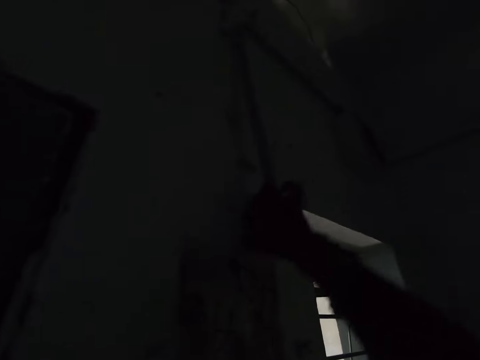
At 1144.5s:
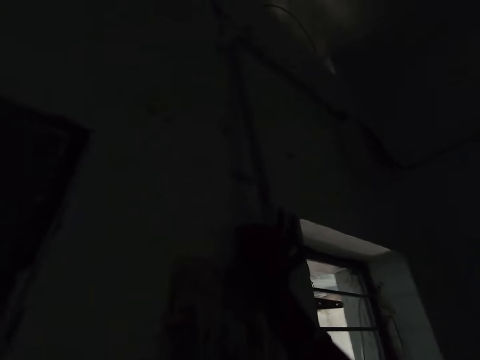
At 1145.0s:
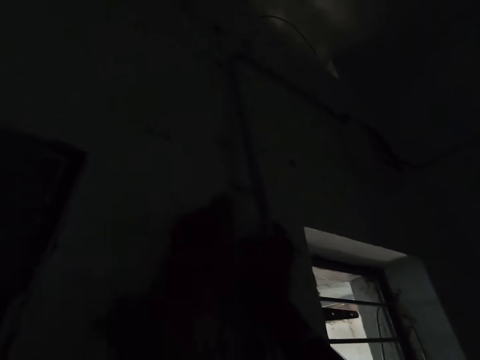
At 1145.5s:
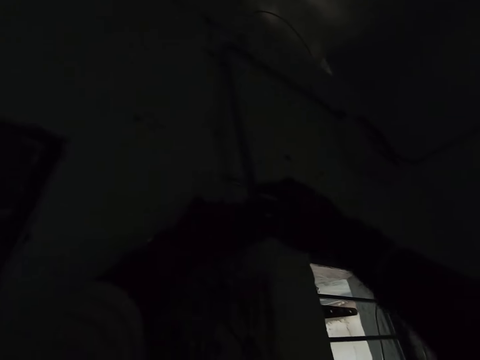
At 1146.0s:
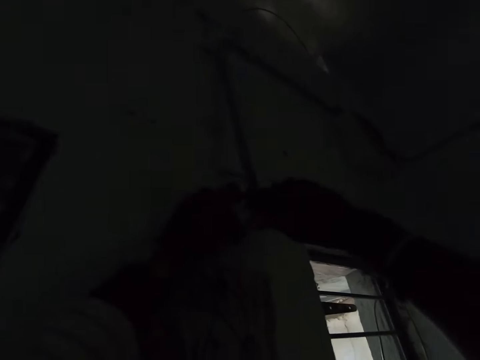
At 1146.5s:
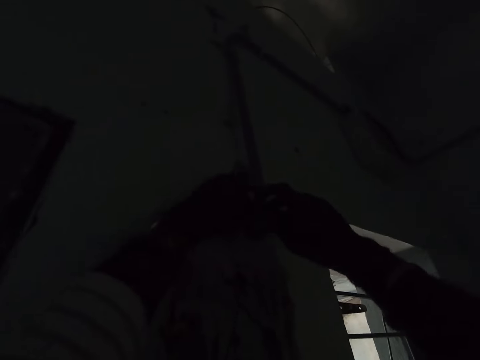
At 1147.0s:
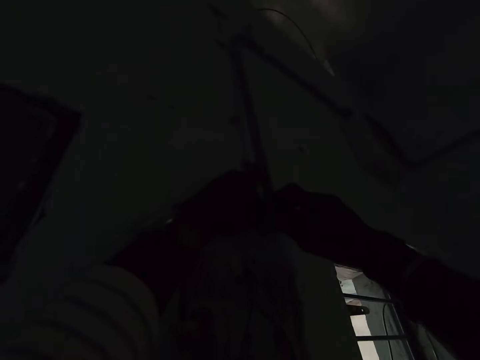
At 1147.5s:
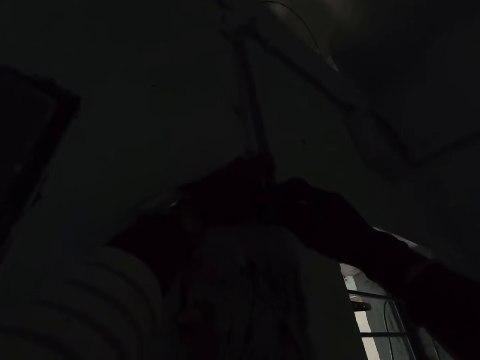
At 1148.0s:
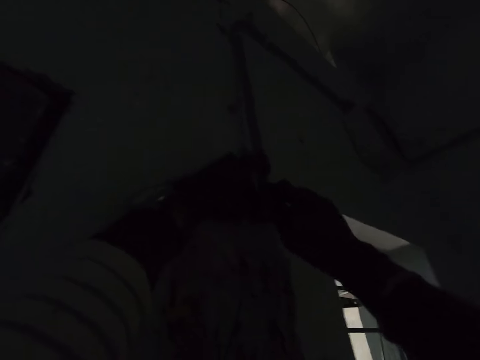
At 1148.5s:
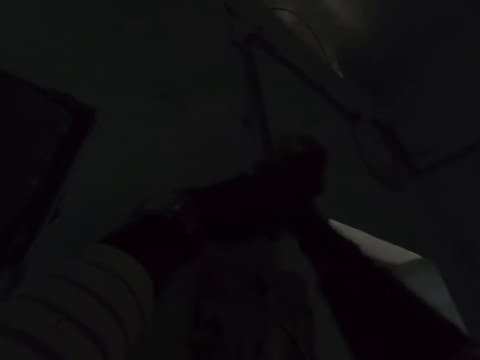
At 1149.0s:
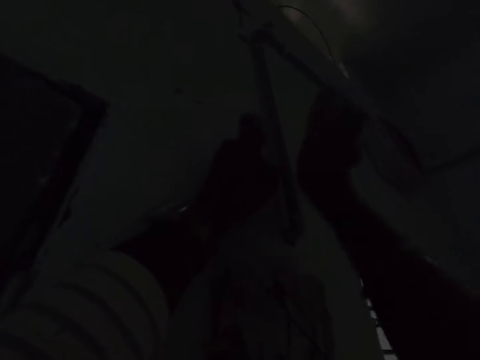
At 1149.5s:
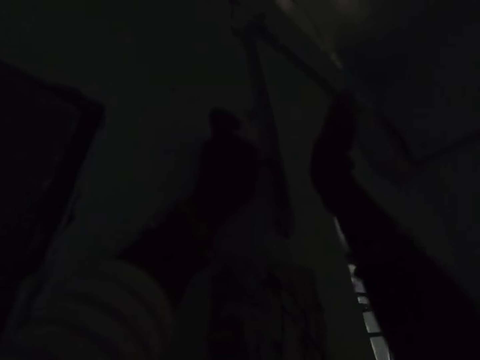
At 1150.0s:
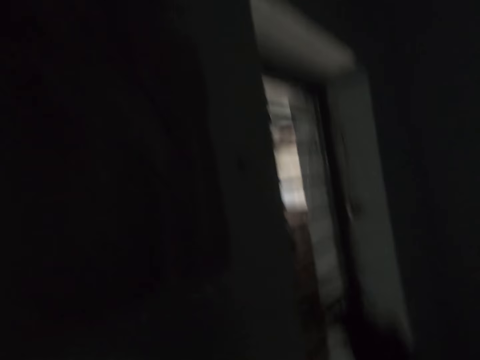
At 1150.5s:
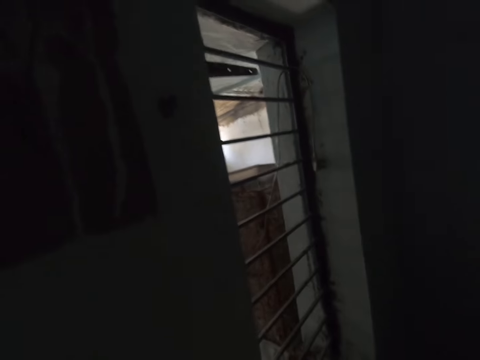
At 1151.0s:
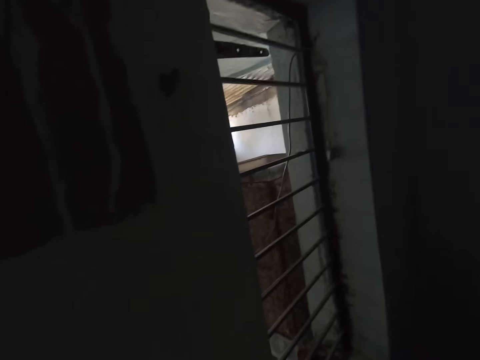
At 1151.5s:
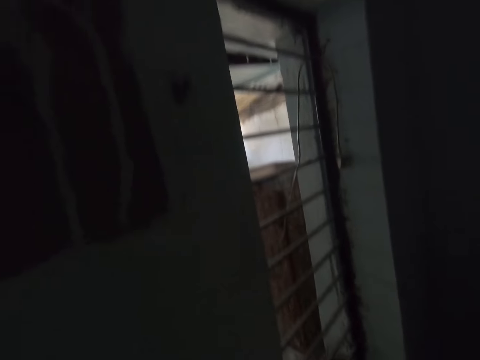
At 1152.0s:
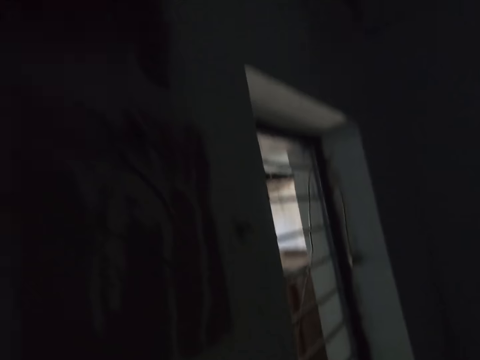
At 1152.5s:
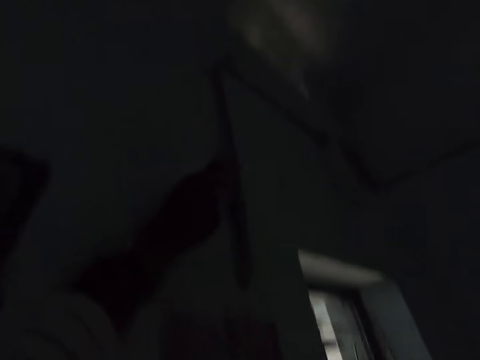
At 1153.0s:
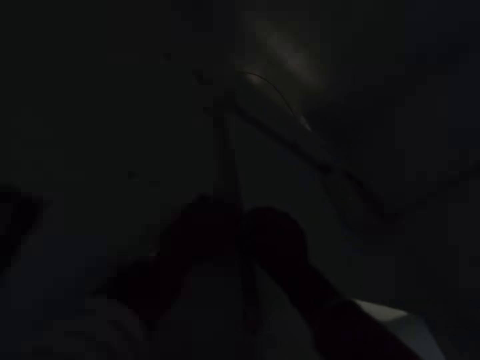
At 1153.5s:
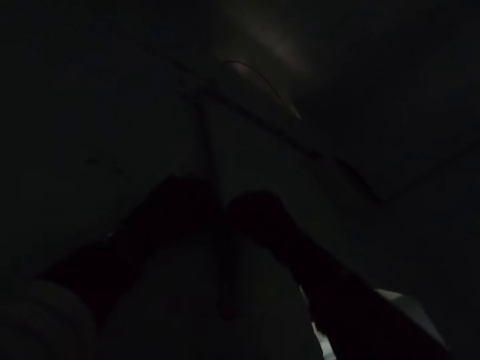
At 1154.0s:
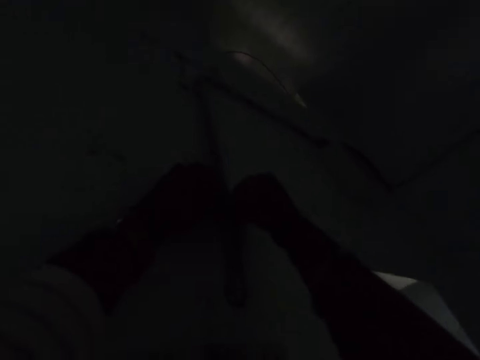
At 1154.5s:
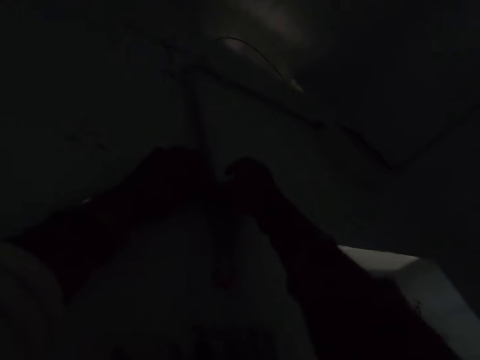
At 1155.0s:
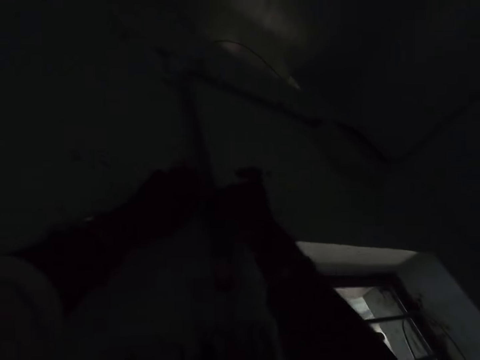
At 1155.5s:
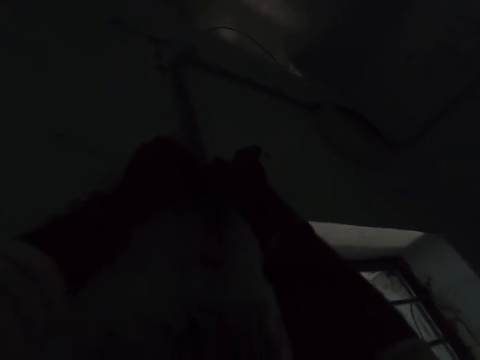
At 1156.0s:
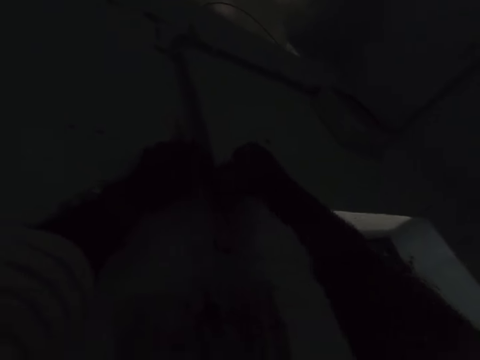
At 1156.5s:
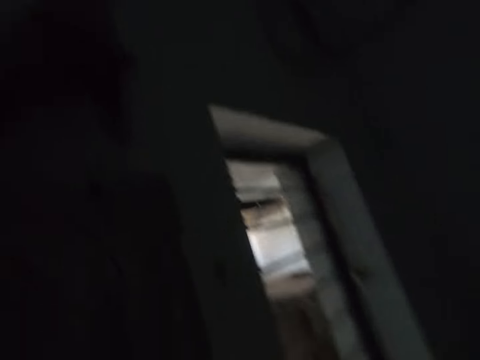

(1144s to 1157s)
The camera wearer pulls wires on the wall. They hit the pipe on the wall with the hand. They pick up something. They fix an object on the pipe.

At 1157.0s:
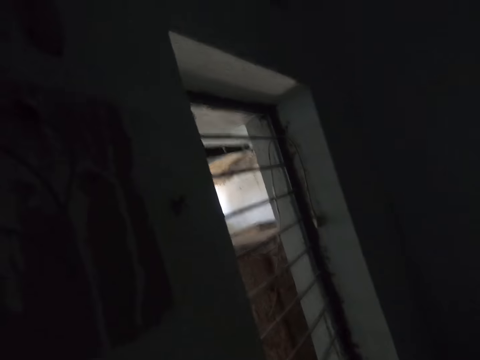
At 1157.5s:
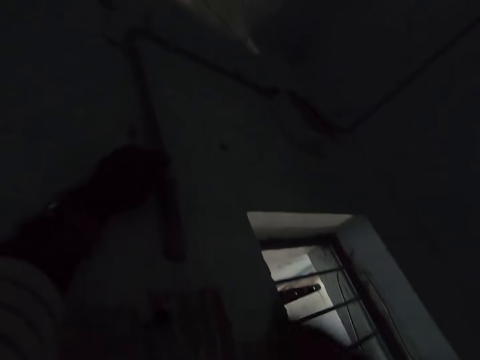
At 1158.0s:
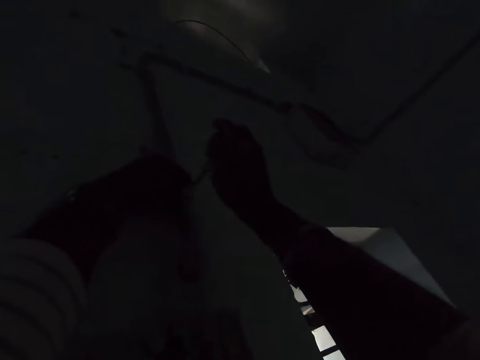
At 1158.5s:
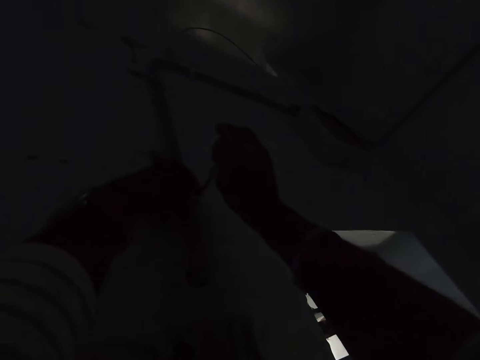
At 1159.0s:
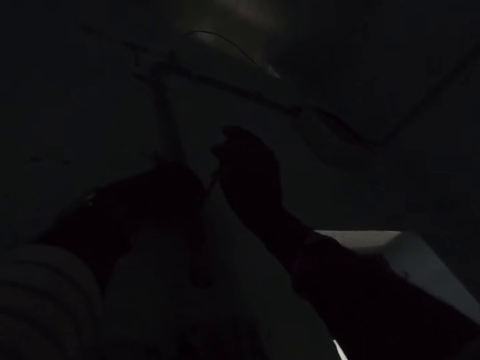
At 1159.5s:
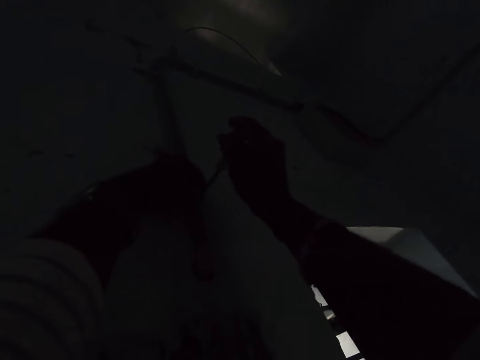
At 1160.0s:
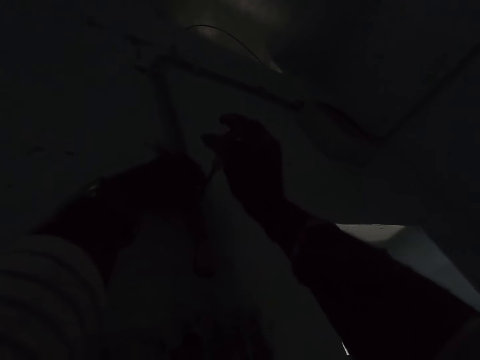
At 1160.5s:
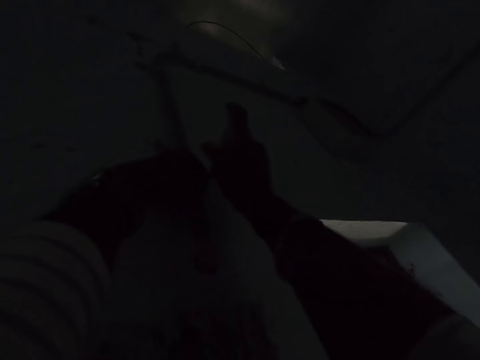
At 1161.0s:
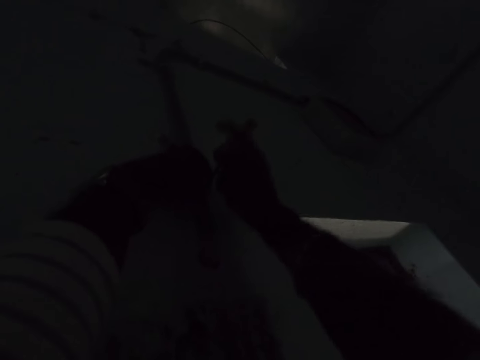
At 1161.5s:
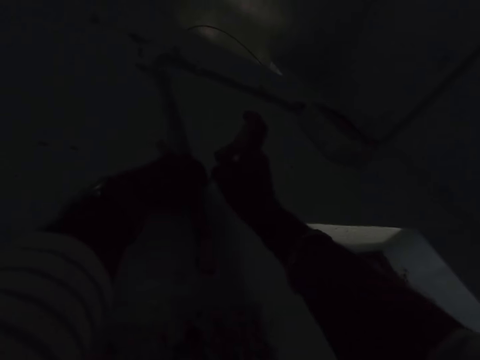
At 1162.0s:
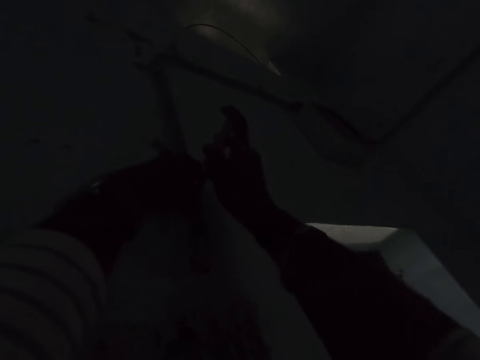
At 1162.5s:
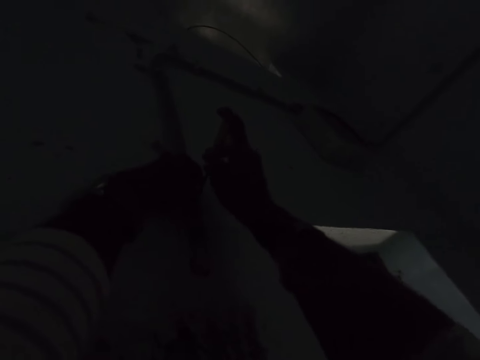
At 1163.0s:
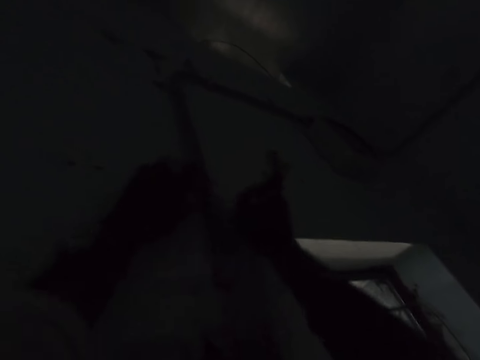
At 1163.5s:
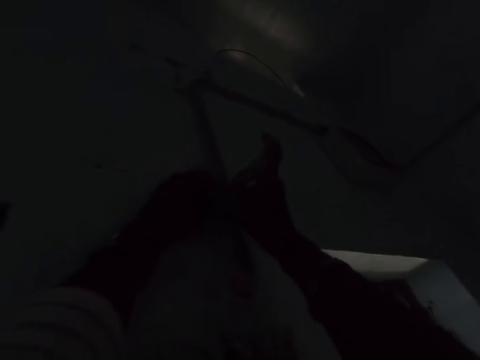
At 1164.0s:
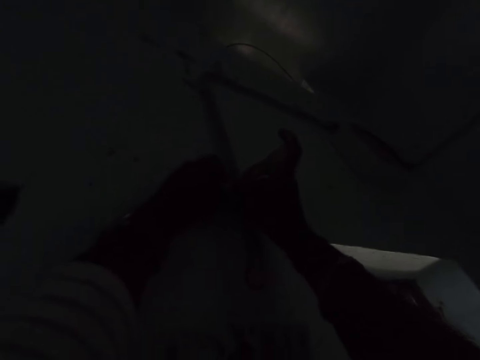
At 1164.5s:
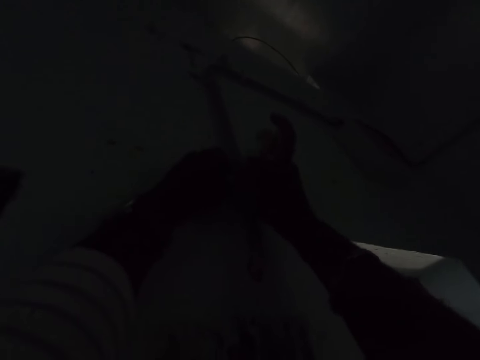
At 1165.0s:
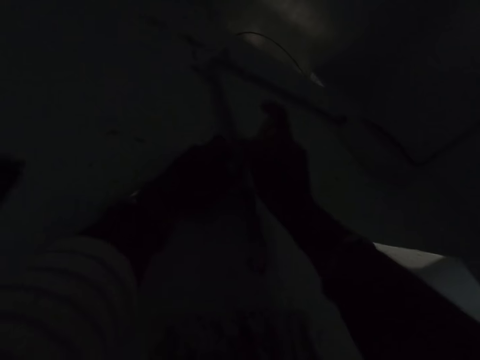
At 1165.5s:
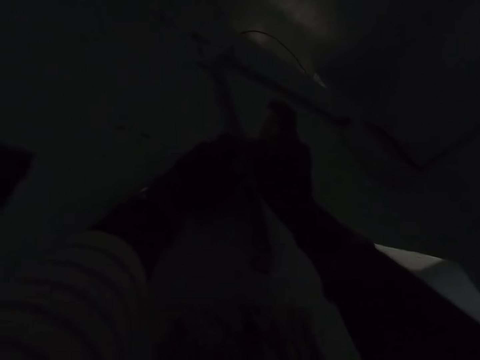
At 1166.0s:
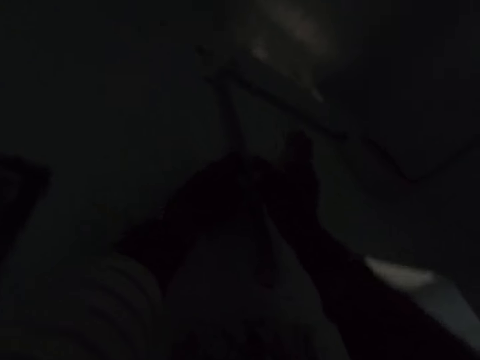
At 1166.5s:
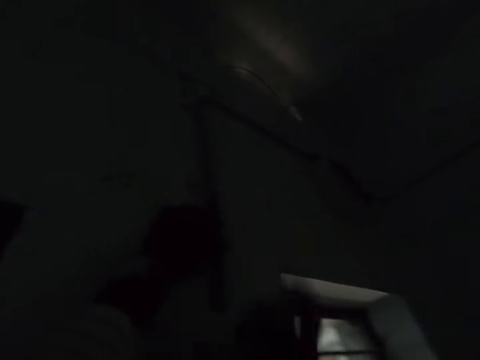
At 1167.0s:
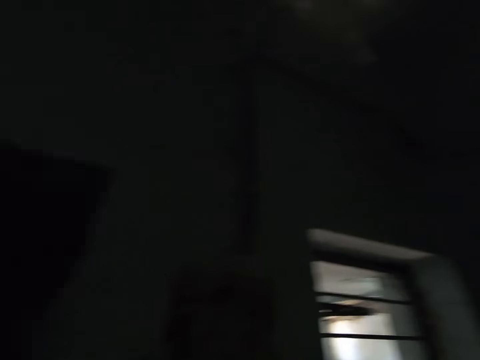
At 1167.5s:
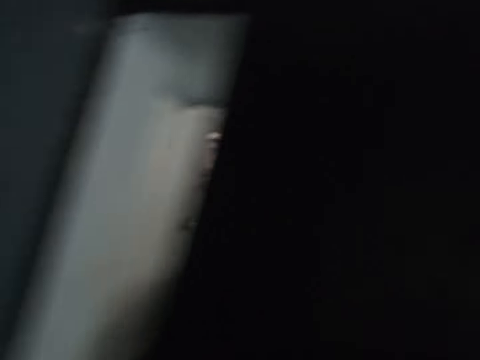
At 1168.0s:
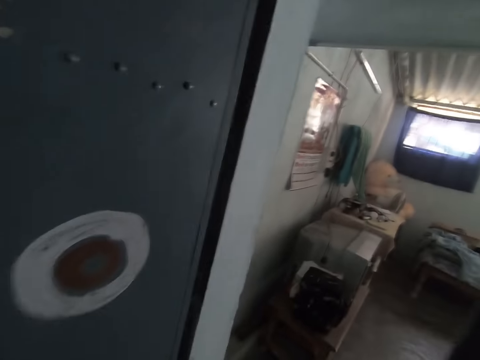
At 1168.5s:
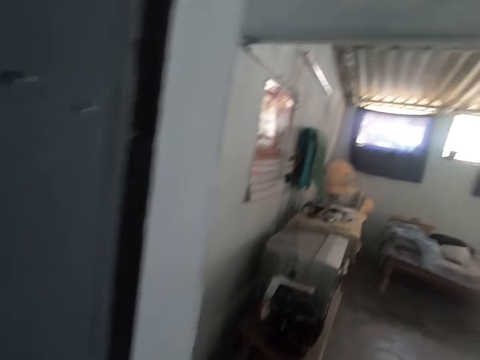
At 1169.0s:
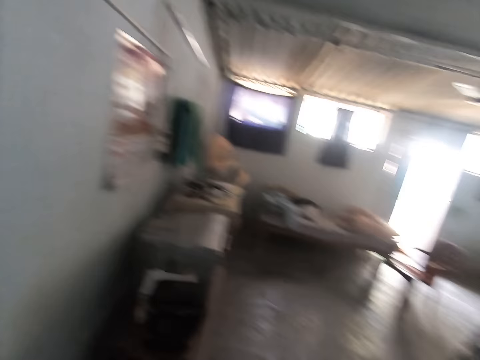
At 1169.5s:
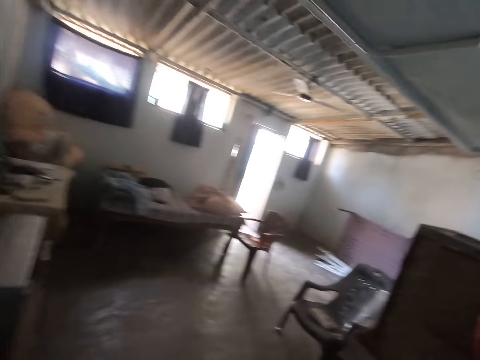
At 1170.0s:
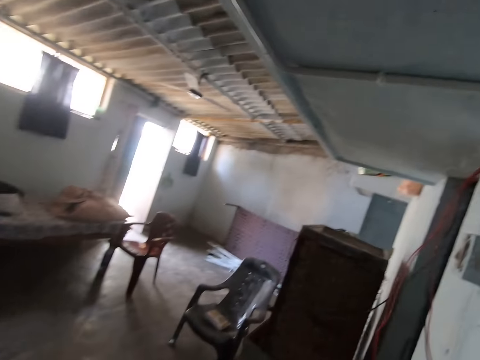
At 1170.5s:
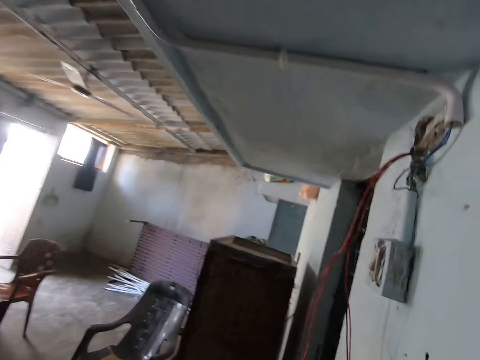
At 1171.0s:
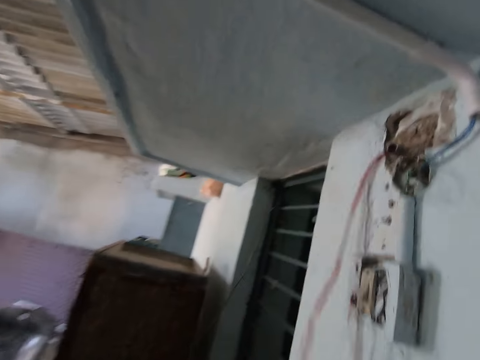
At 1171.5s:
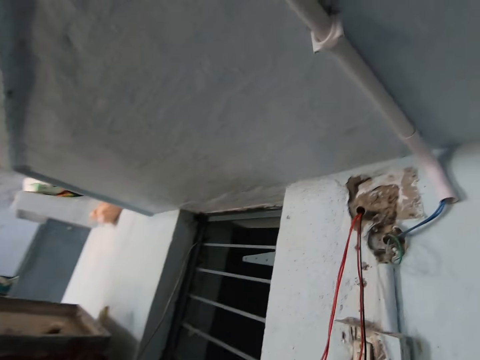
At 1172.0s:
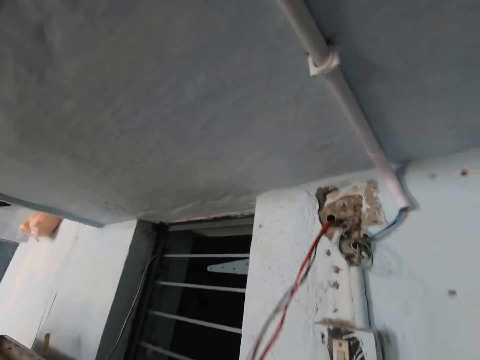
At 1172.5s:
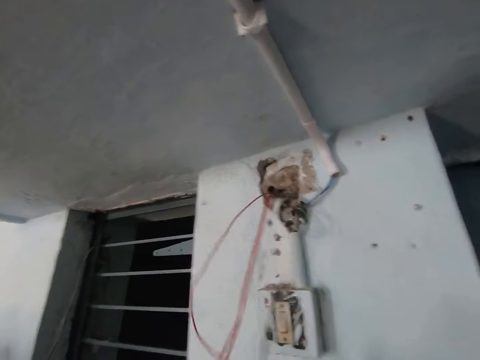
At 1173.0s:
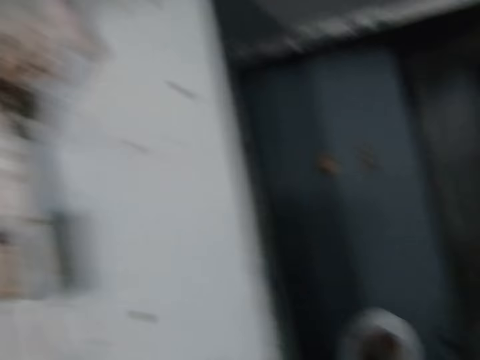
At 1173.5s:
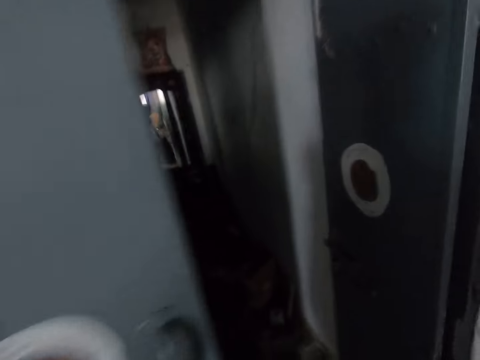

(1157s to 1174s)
The camera wearer loosens the screws on the pipe with a screwdriver. They repair electricity. They put the hand down. They move around the room. They stretch the wires. They pull the wires on the wall.
